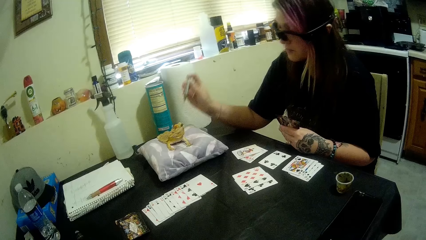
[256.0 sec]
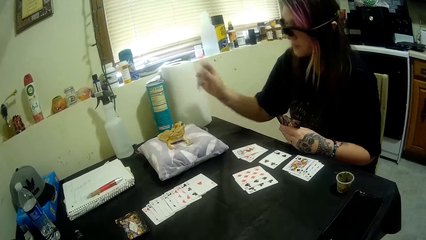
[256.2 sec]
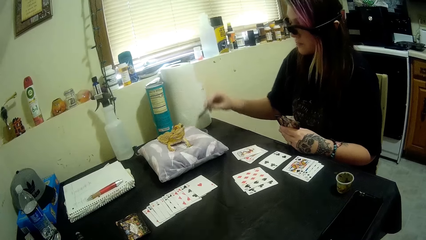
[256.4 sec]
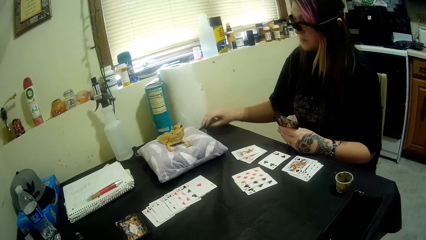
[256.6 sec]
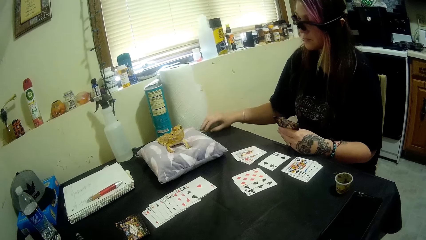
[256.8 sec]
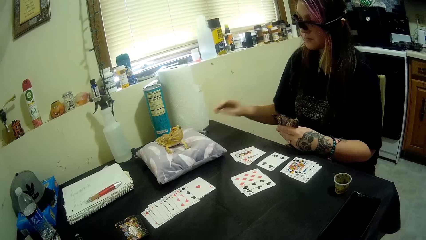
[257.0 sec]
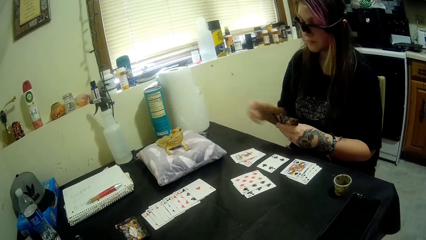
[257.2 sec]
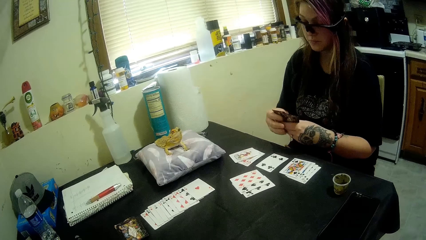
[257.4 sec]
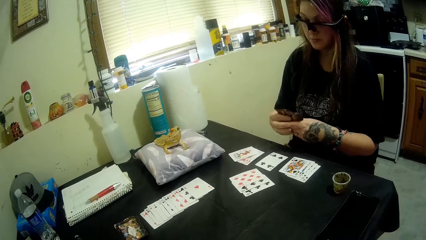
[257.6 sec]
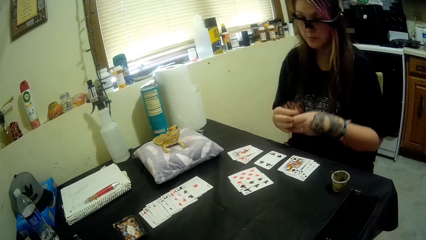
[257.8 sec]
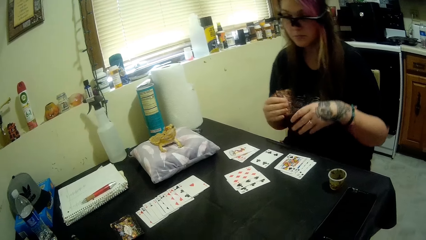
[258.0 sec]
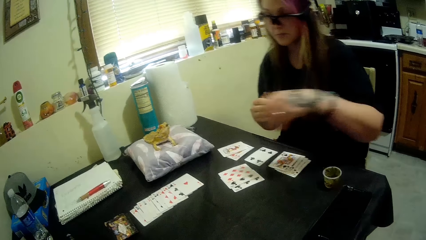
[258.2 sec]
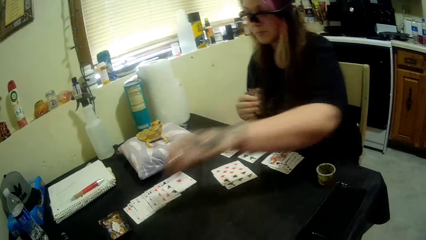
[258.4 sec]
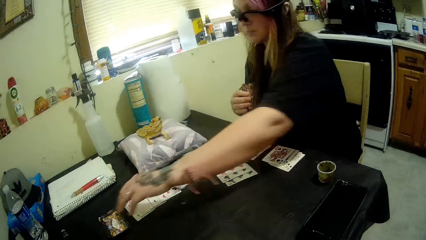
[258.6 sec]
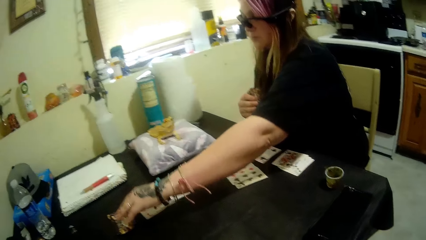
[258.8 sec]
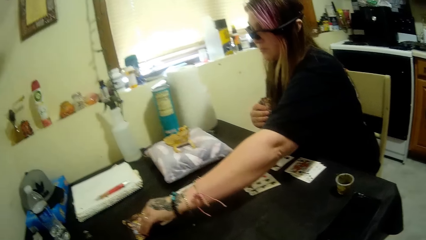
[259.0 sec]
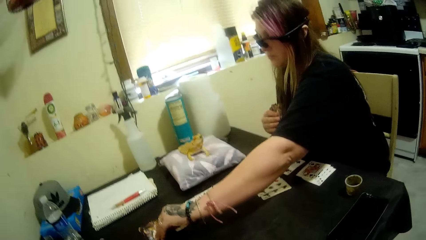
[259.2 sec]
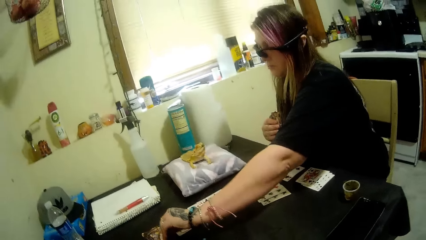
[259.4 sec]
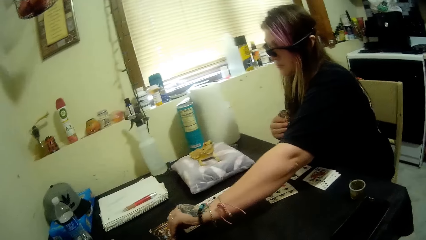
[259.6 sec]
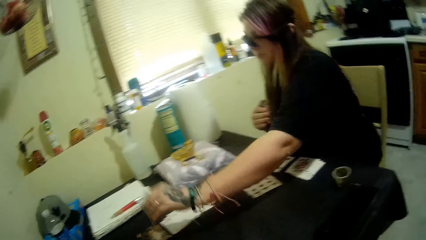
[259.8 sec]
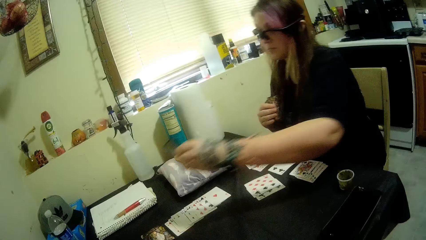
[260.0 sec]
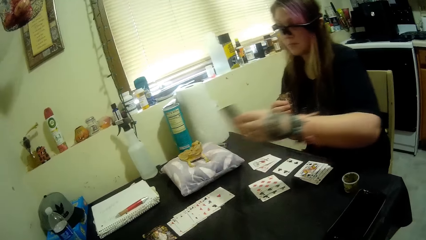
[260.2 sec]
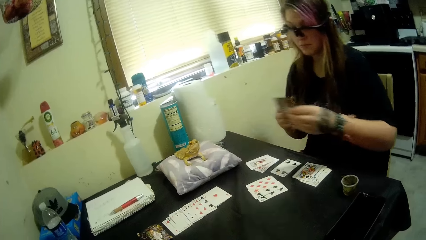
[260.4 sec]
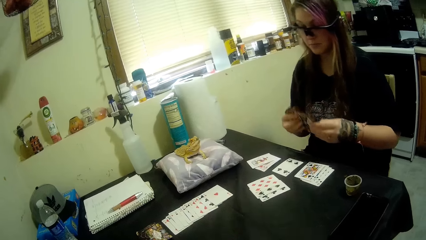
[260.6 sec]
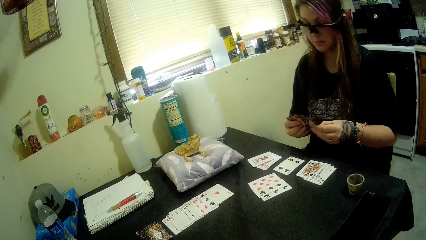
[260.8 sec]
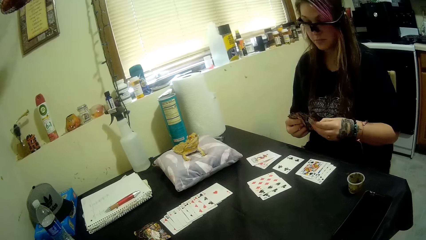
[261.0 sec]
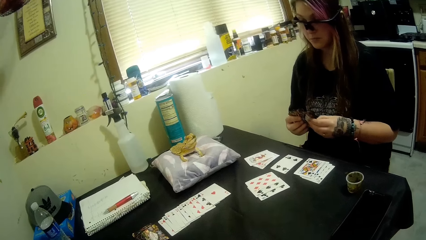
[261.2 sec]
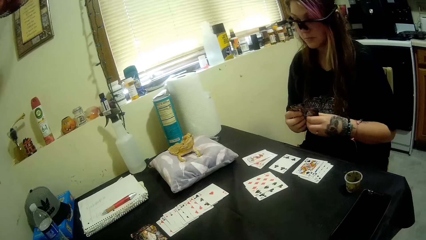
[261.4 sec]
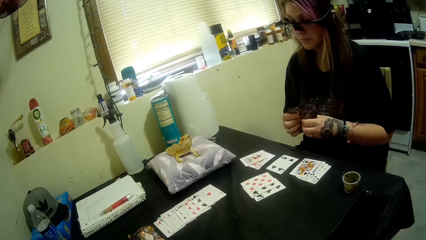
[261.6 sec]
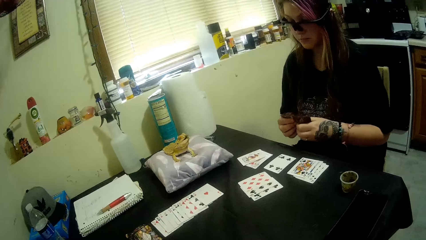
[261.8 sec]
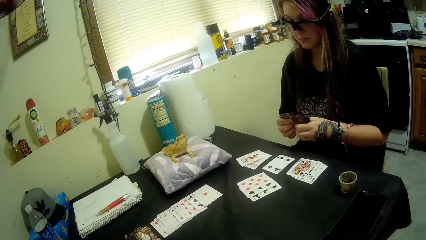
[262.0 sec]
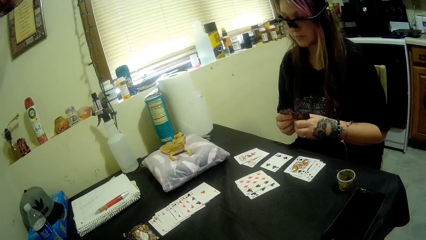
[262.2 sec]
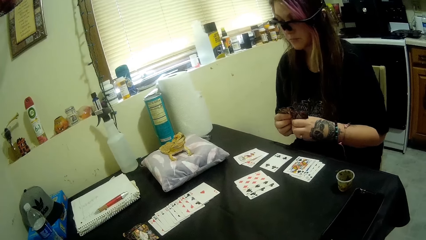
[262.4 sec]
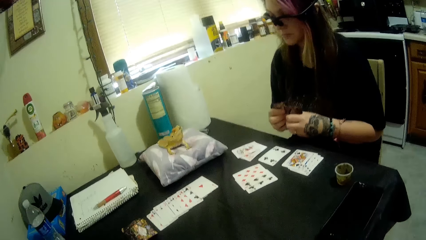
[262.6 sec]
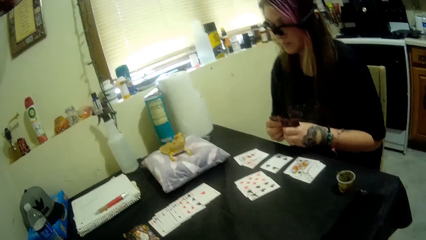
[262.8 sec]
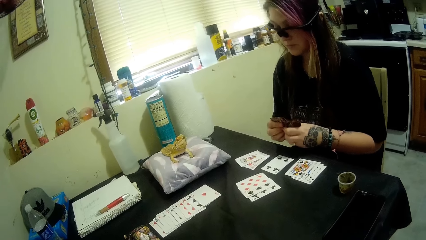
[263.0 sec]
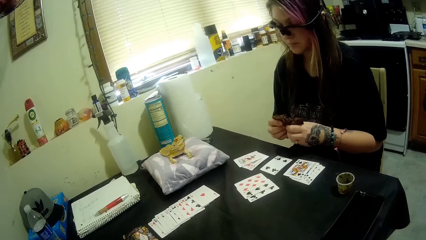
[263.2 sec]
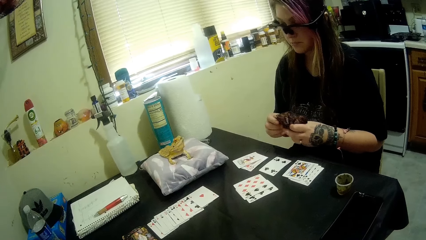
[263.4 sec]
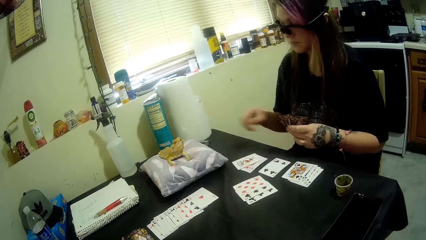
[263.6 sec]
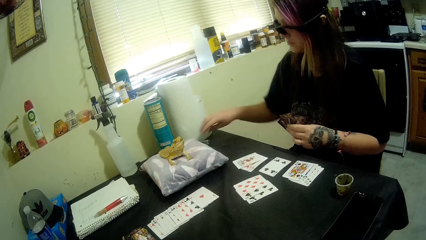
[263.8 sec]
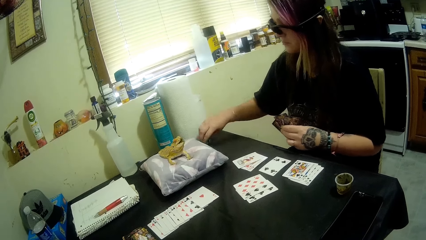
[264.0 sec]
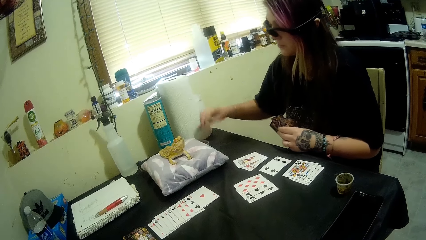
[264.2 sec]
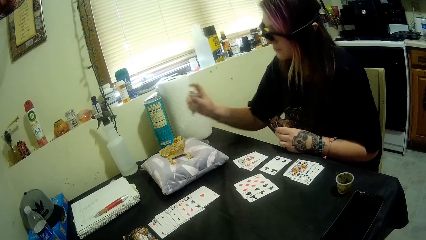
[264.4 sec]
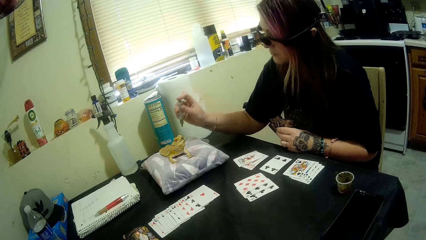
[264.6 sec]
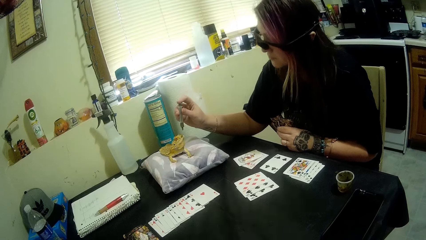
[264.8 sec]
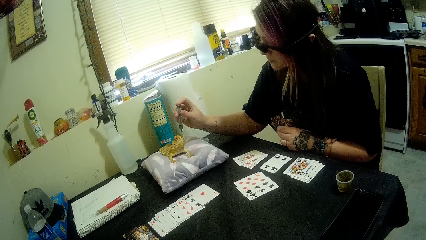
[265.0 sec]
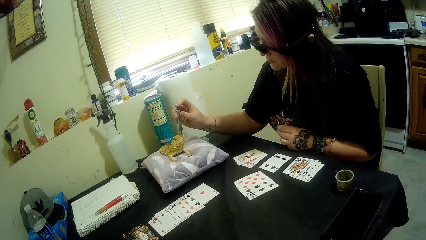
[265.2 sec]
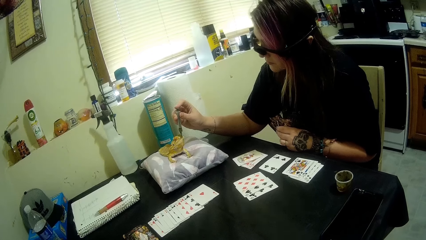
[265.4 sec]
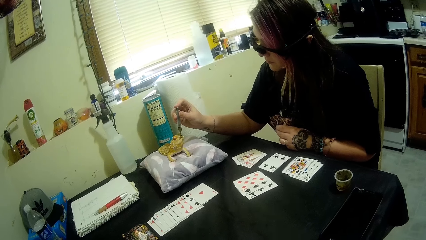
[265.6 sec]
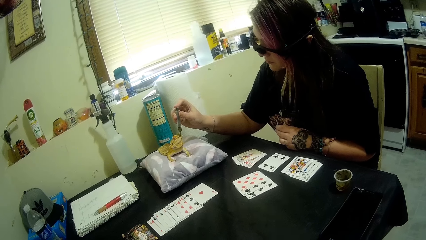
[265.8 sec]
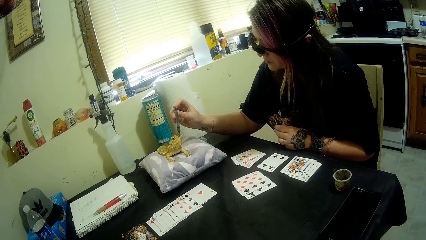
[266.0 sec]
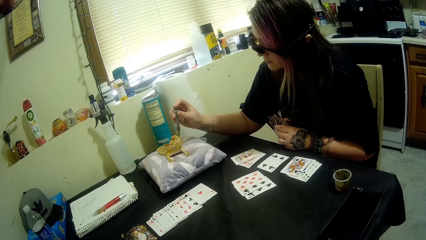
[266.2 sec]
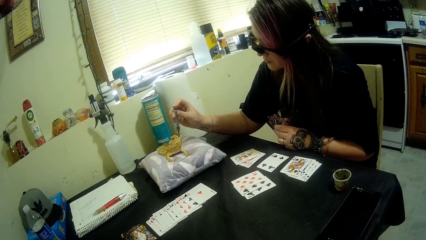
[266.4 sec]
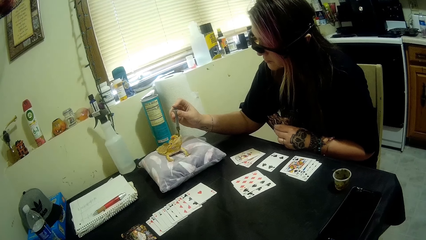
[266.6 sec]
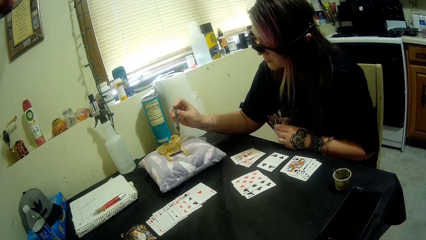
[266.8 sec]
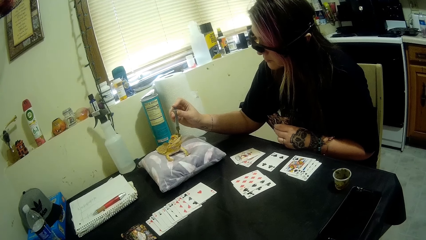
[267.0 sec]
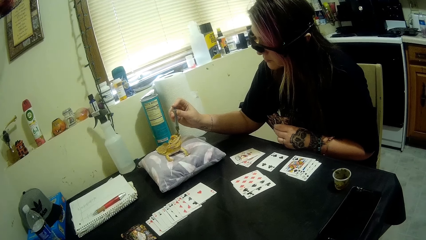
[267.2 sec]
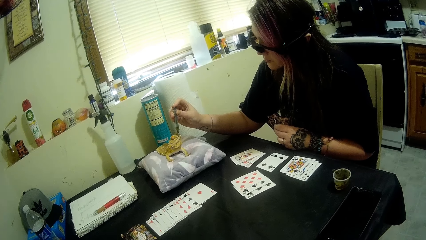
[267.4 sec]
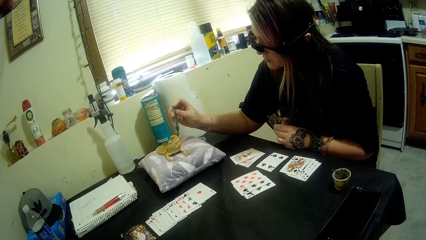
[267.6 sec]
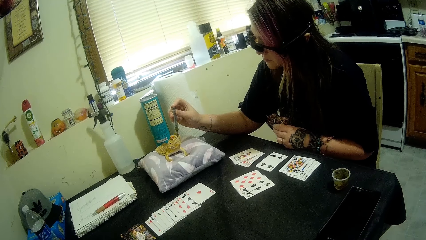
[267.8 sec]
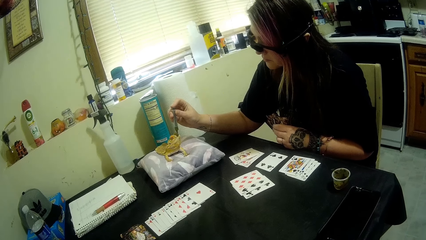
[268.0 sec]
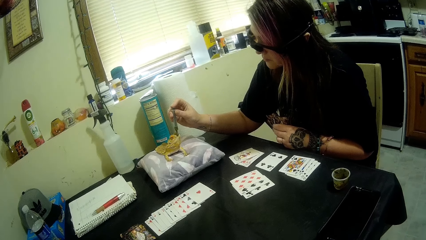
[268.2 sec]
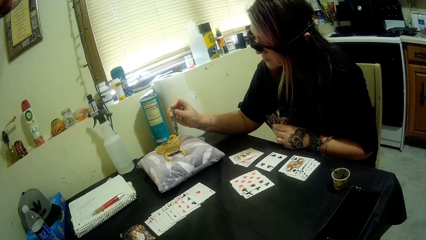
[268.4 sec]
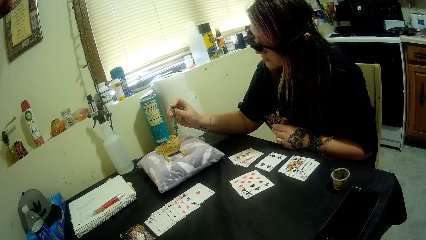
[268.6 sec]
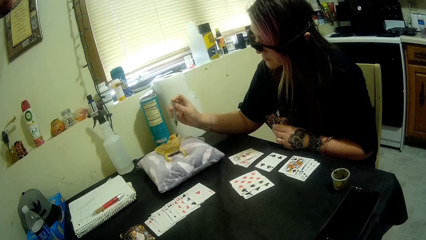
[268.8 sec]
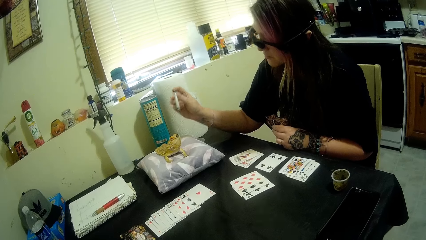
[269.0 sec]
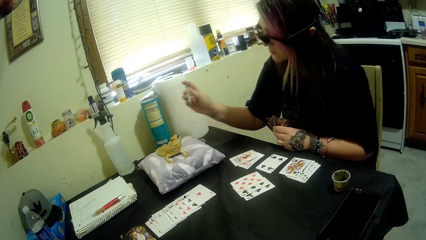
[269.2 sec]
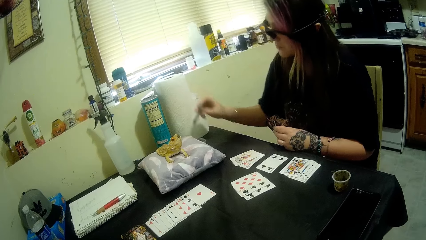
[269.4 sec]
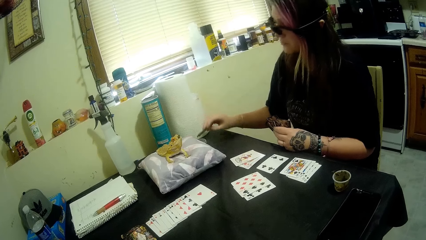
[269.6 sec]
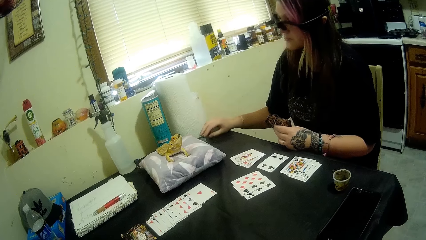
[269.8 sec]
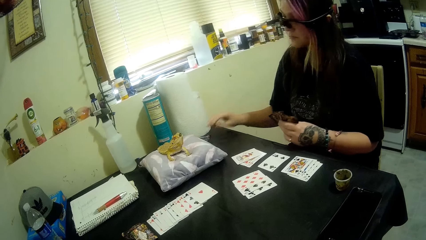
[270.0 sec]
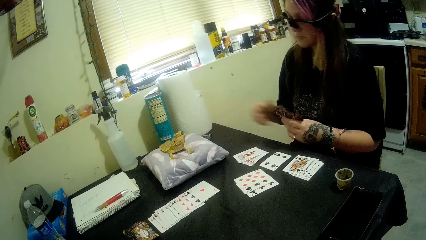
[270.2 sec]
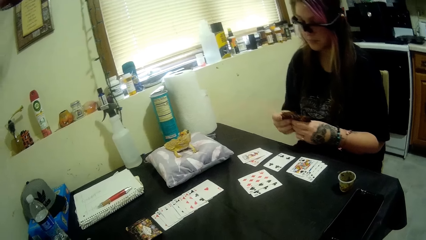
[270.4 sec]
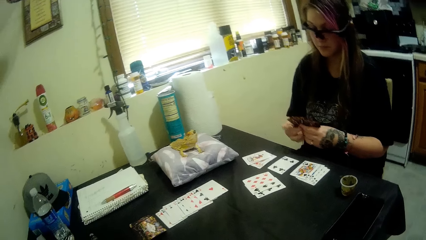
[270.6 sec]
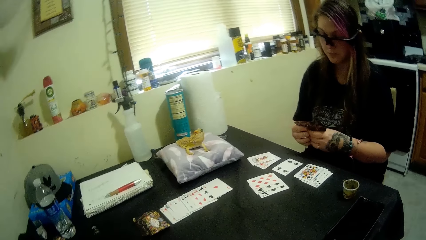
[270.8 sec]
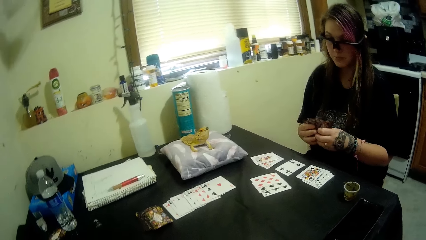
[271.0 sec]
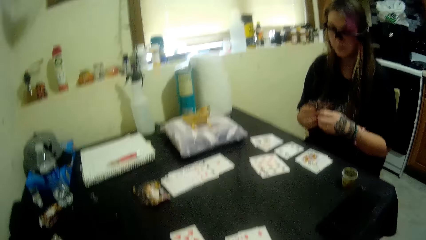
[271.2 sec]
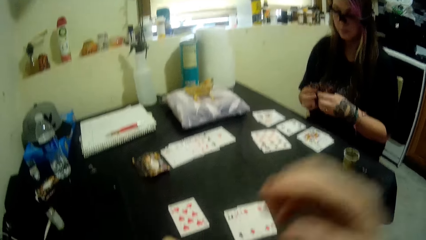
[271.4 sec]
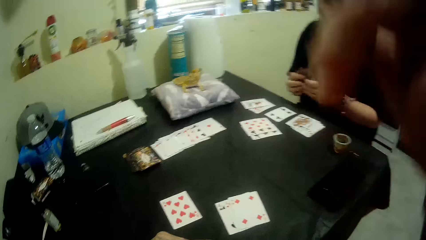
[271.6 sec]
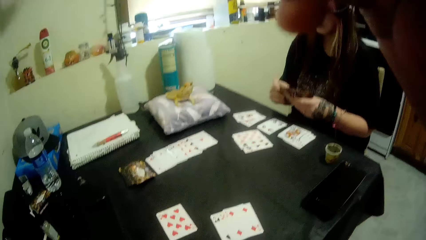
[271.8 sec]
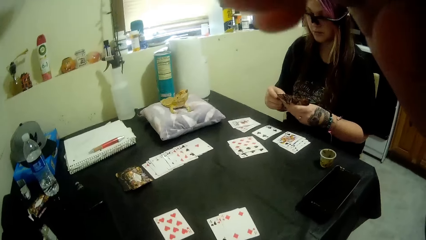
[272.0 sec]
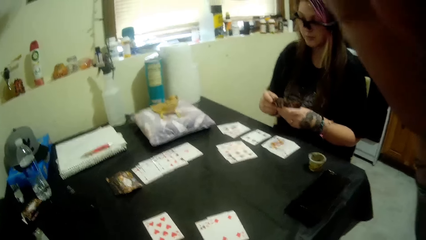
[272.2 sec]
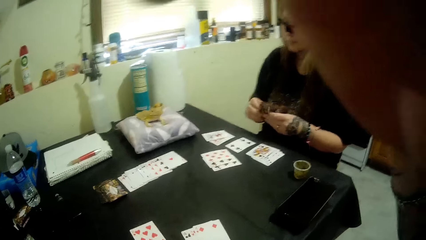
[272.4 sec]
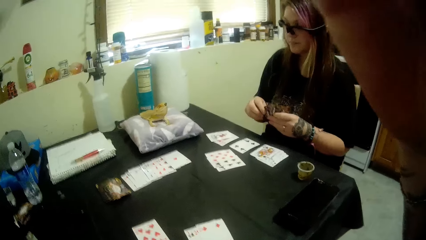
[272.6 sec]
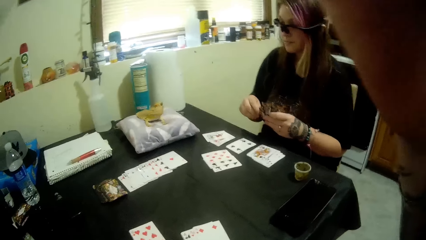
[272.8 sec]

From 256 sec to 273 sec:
A woman drops the syringe on the table with her right hand, holds the cards with both hands and picks up a card from the table with her left hand. The woman picks up the syringe from the table with her right hand and feeds the bearded dragon from the syringe. The woman drops something on the gecko. The woman drops the syringe on the table with her right hand and holds the cards with both hands. The camera wearer adjusts the camera with his right hand. He lifts his hand.
